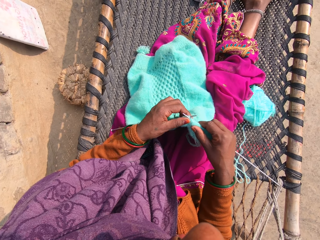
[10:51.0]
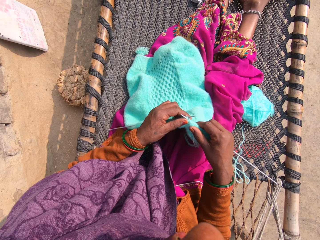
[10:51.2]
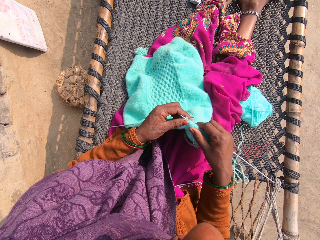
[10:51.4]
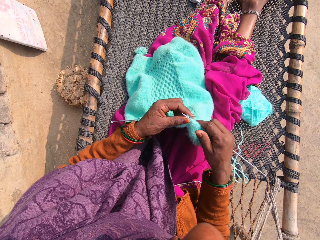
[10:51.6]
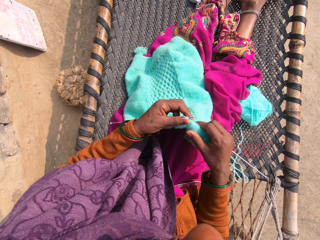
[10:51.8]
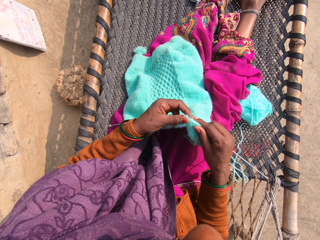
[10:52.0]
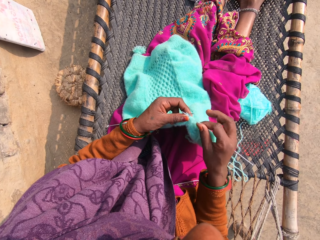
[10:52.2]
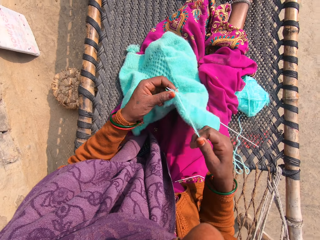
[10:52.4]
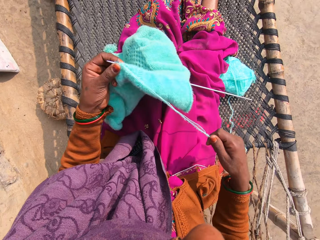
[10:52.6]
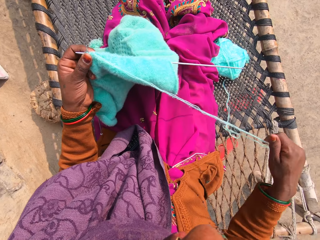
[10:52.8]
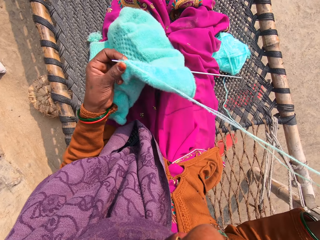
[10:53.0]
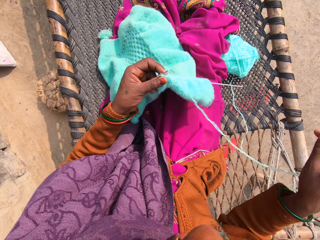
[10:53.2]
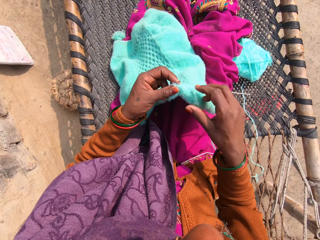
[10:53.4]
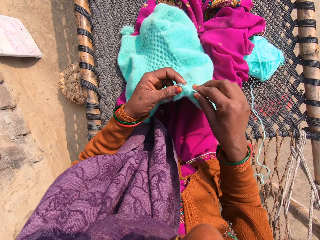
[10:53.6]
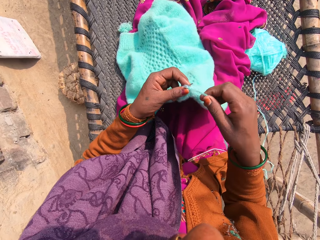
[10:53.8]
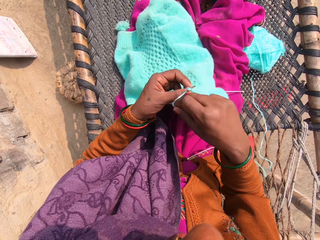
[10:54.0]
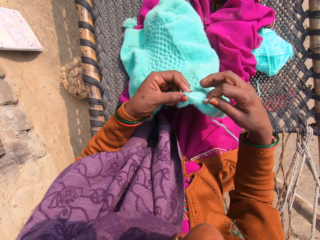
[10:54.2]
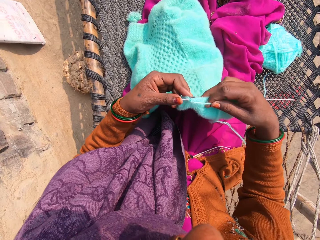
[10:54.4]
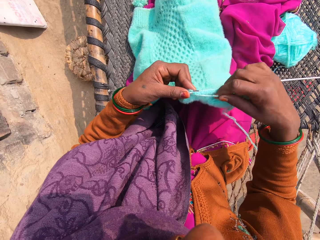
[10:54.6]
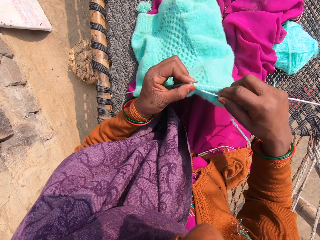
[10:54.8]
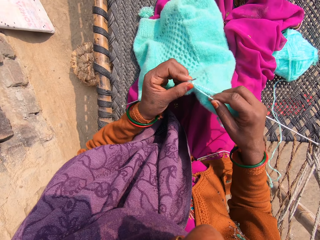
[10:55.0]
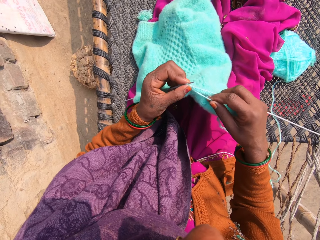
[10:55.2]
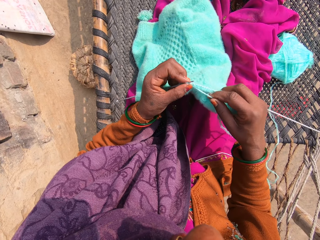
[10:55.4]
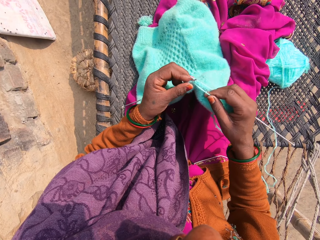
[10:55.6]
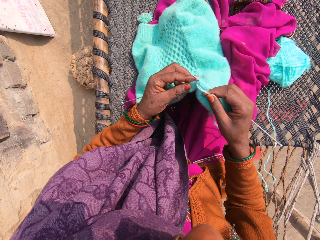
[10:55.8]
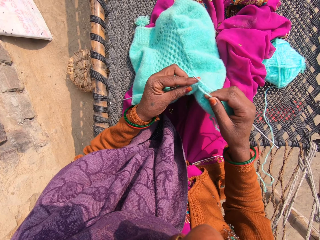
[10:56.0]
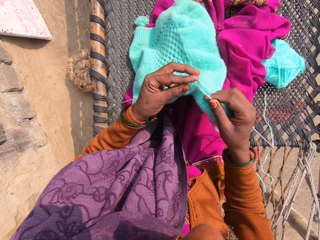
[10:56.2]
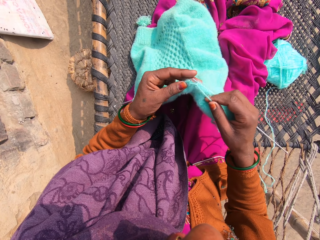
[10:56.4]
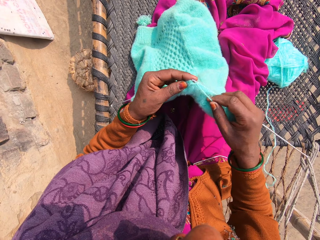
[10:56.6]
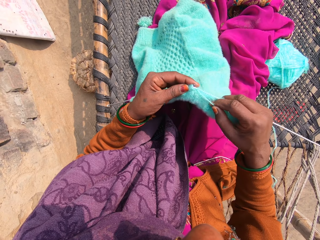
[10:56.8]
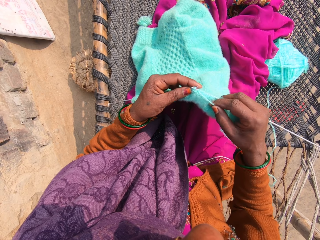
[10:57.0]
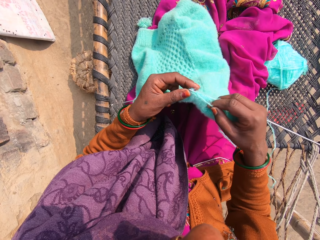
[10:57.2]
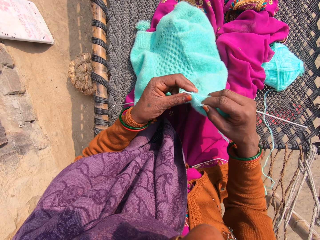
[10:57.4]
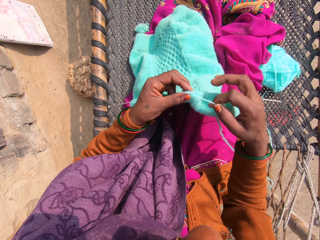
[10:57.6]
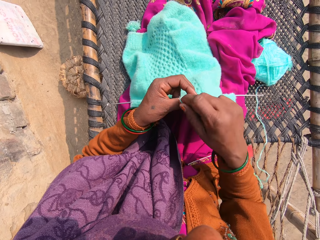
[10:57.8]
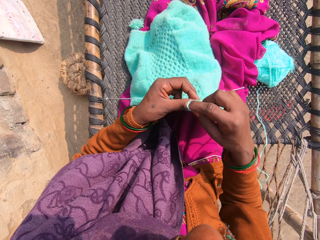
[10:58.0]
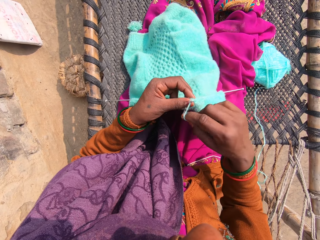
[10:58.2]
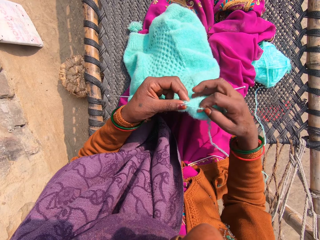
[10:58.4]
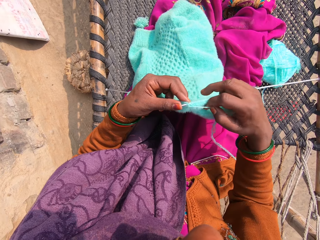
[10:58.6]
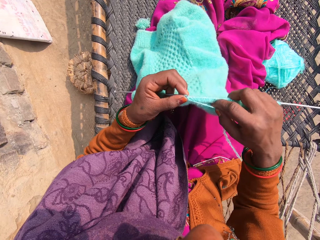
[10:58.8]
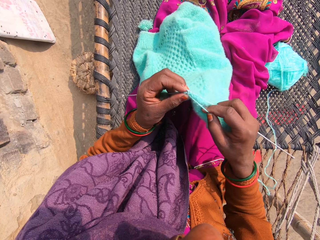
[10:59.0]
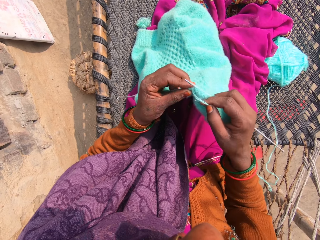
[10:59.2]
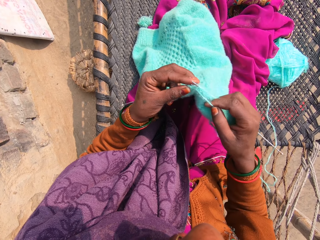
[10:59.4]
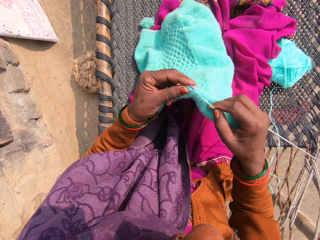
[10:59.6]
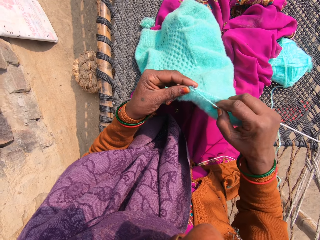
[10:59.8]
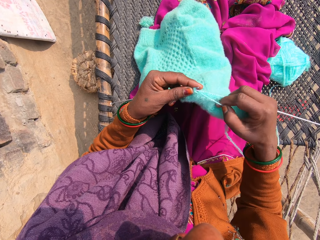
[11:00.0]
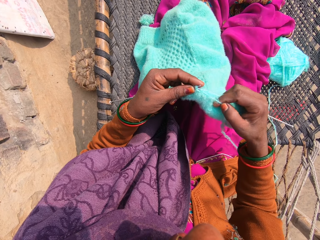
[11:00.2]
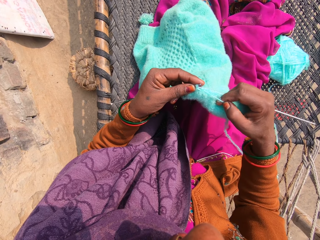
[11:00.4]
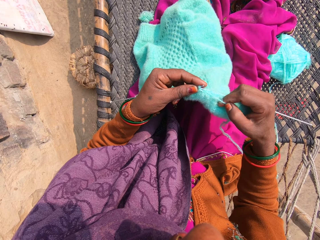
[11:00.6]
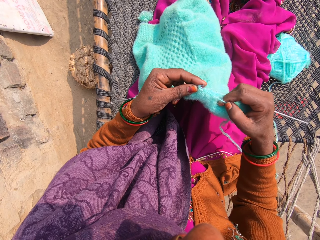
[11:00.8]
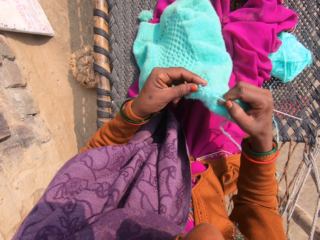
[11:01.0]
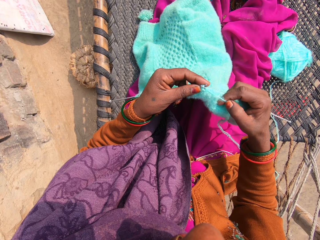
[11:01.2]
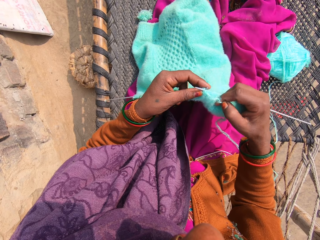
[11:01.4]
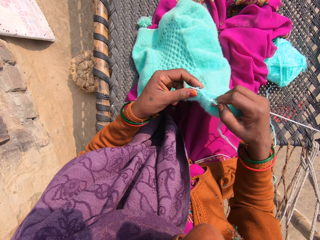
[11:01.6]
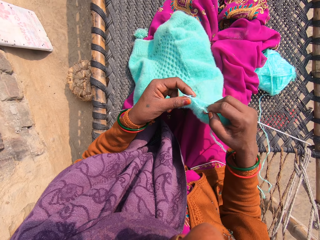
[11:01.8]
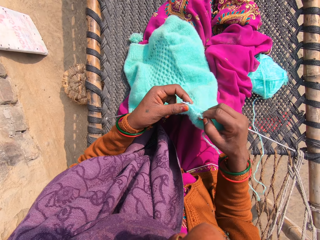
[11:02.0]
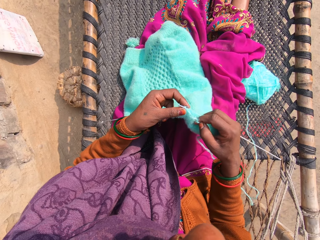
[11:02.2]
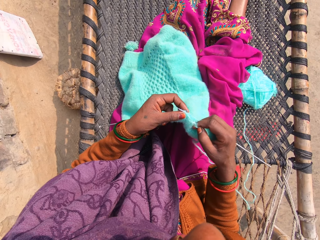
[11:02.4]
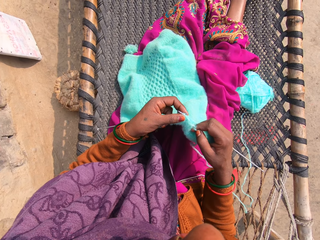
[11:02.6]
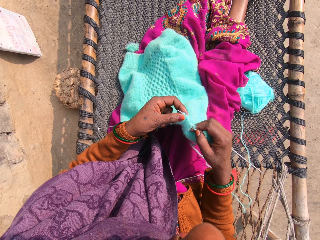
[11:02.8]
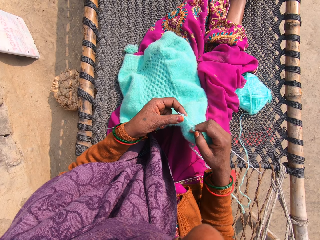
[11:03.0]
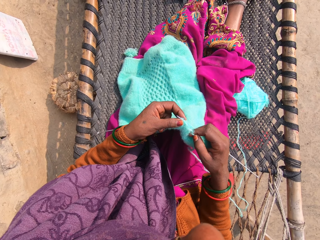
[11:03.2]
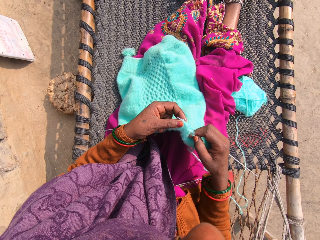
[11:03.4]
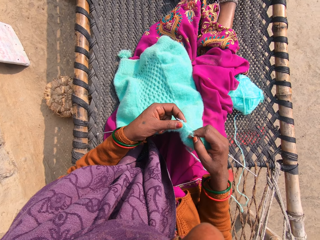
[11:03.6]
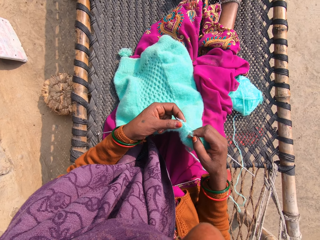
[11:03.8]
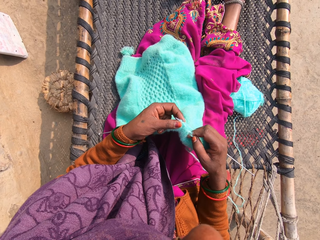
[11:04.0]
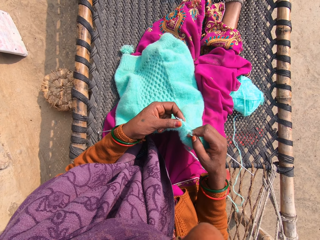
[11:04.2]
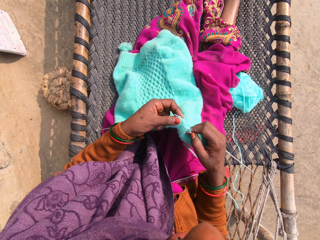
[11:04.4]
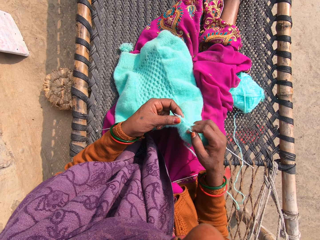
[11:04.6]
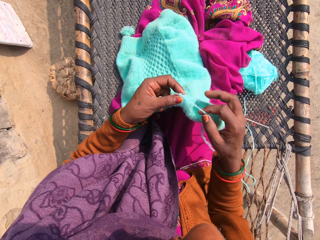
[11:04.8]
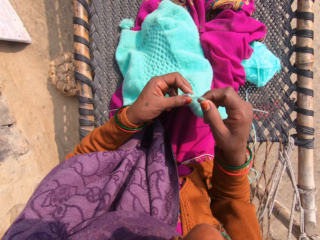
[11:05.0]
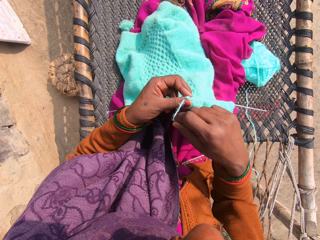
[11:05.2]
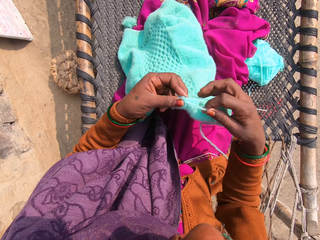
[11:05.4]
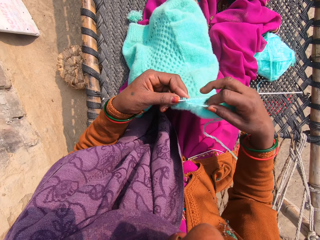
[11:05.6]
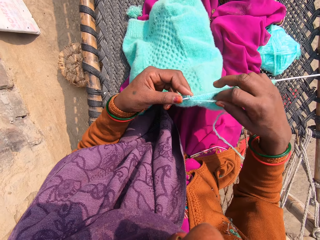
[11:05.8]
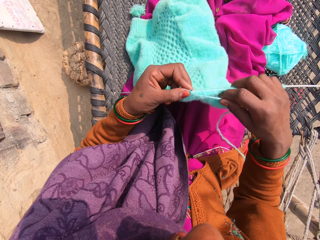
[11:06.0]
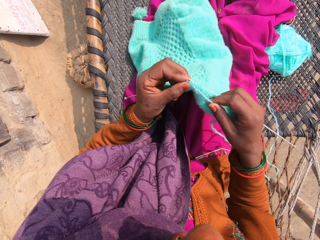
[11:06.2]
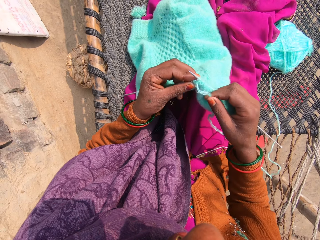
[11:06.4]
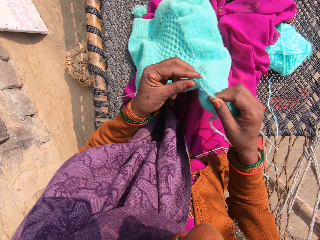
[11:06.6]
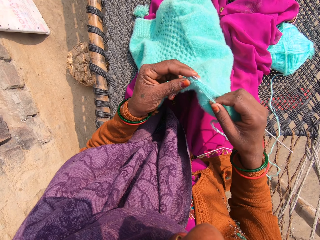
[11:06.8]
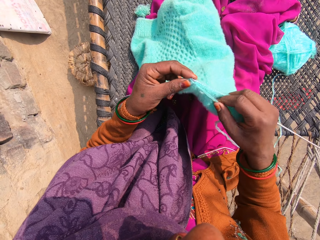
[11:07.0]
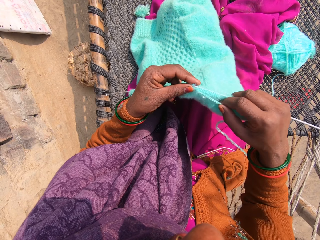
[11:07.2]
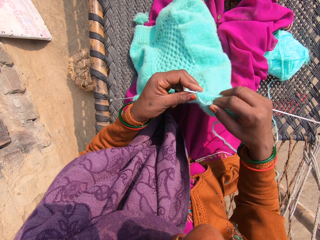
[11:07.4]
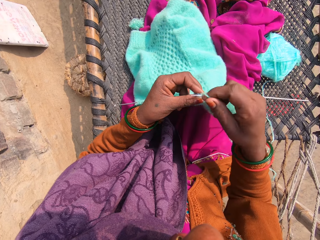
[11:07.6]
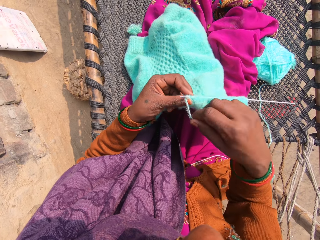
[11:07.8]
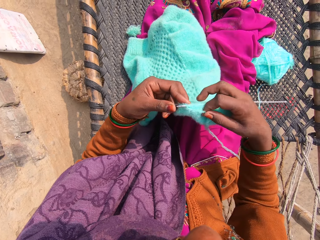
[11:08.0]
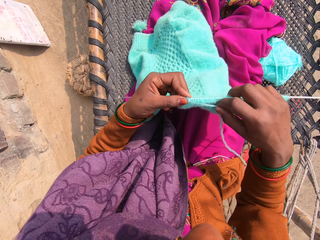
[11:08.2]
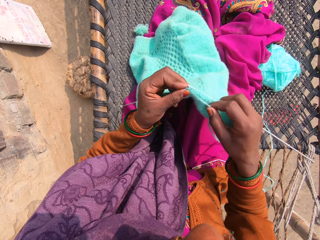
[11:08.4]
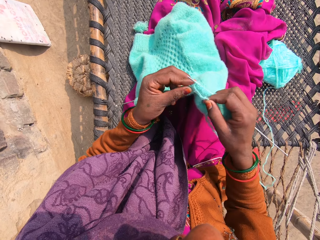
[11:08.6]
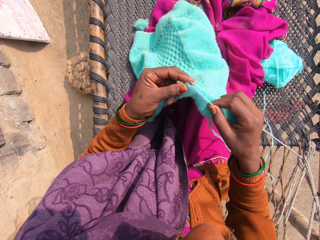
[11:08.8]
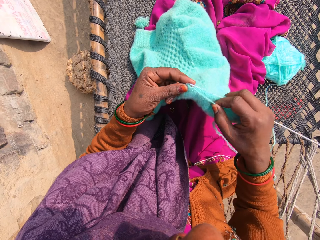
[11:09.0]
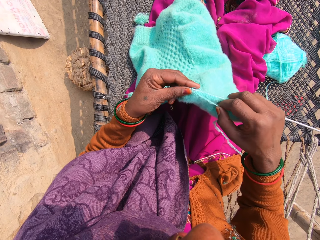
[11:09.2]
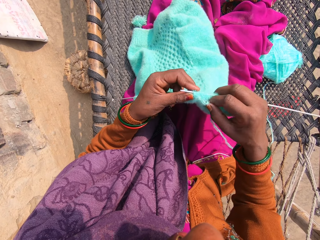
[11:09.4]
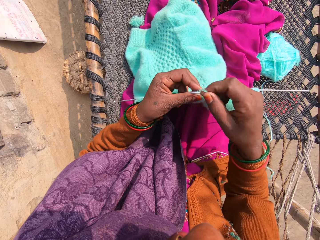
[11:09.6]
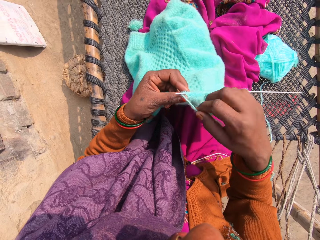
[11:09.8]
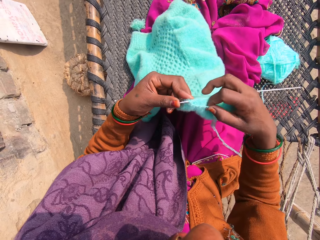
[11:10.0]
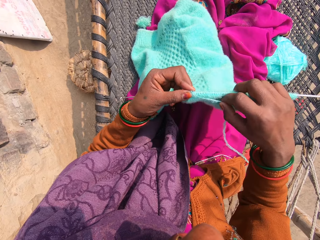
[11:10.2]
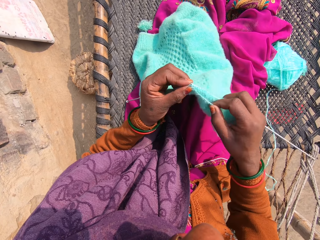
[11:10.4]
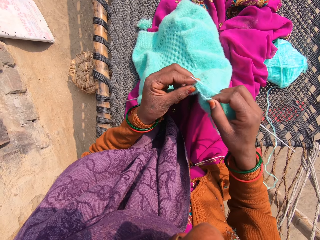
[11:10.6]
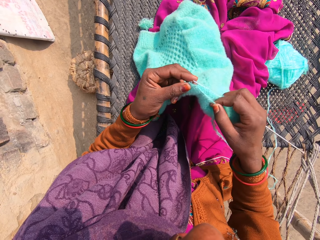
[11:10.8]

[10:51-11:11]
The camera wearer talks with a man in the background. She draws the yarn with her right hand. She knits the yarn into a piece of garment or fabric with knitting pins or needles. She talks with the man in the background. She knits the fabric with the knitting needles. She talks with the caller on the phone. She knits the fabric with the knitting needles.

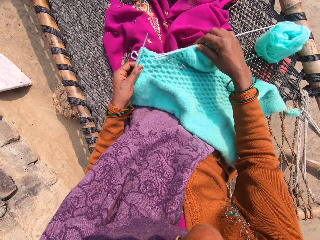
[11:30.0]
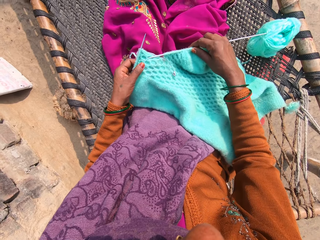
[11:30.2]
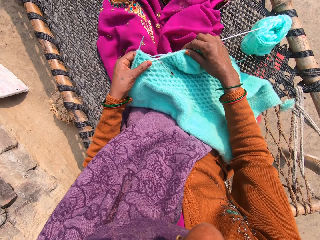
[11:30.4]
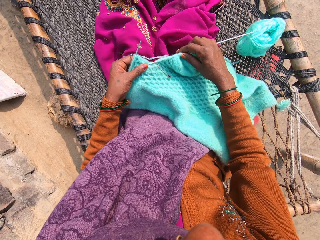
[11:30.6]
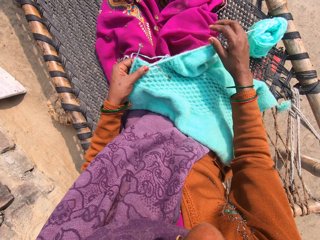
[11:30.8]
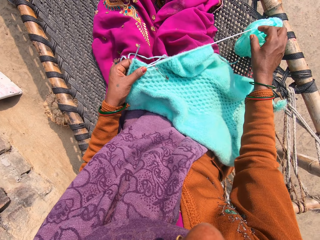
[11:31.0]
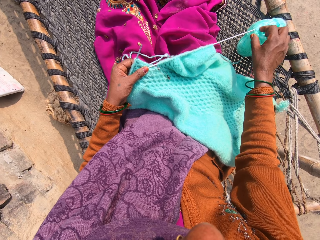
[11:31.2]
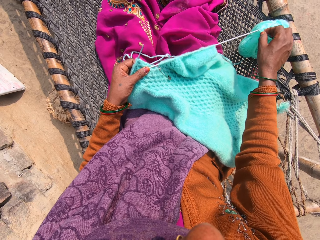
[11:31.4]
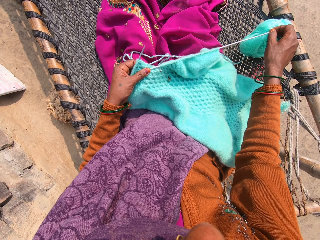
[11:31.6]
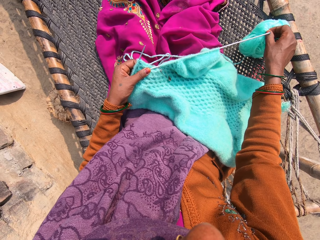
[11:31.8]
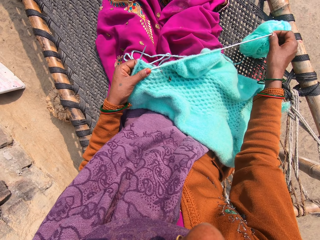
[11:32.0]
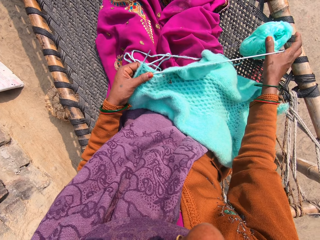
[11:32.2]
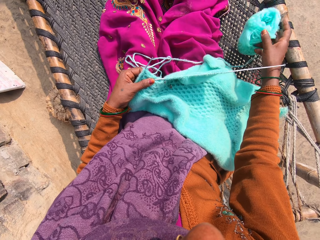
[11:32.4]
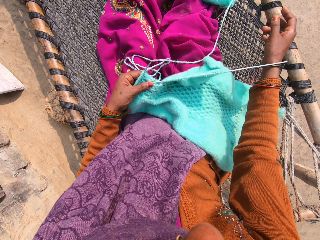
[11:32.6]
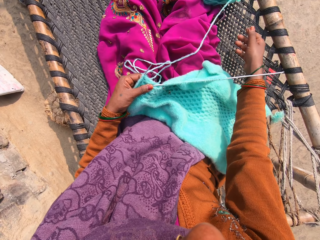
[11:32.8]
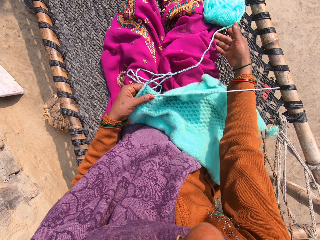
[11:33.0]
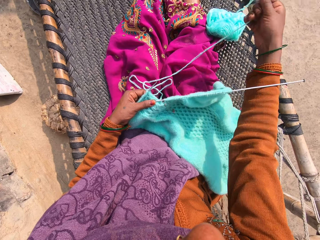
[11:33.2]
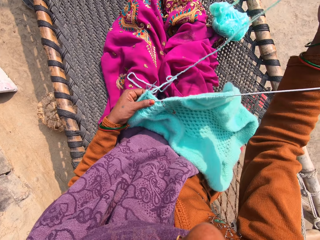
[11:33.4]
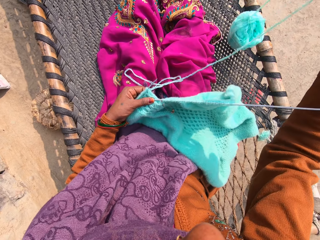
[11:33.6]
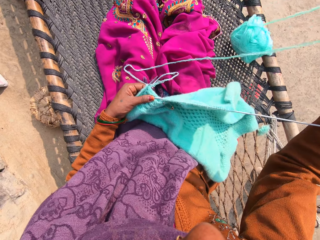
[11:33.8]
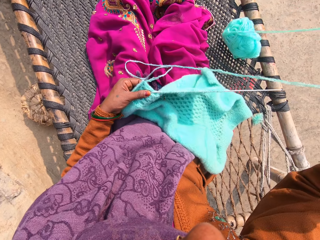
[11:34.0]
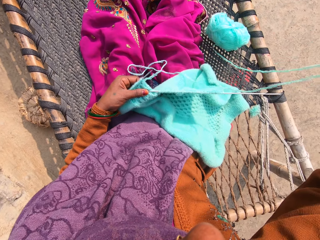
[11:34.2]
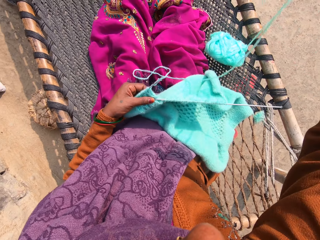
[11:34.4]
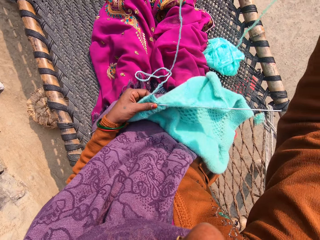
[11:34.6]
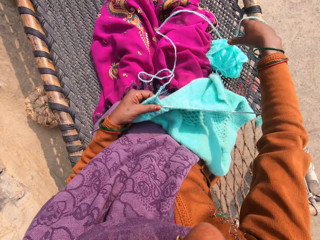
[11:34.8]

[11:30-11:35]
The camera wearer holds the two knitting pins with her left hand. She removes the yarn from the knitting pin. She pushes the yarn roll on the hammock with her right hand. She draws the yarn with her right hand.
